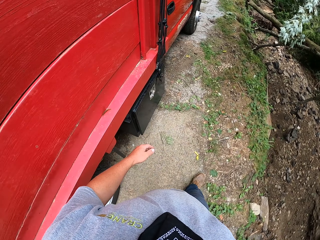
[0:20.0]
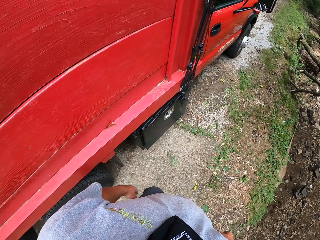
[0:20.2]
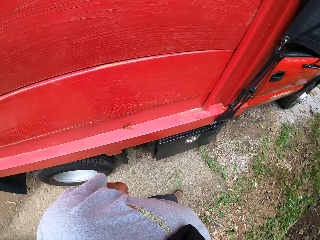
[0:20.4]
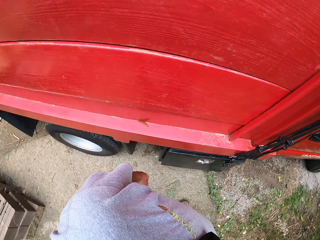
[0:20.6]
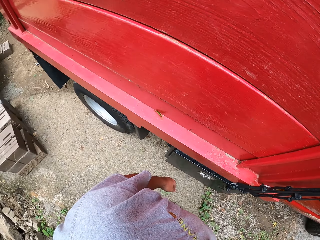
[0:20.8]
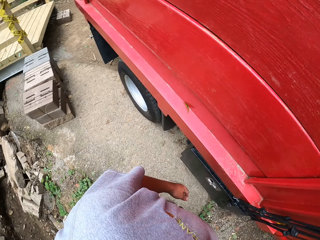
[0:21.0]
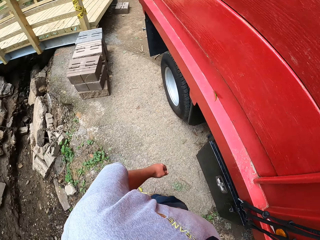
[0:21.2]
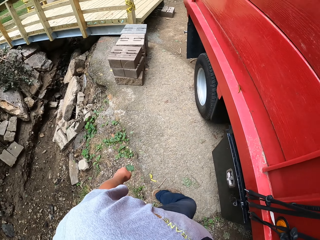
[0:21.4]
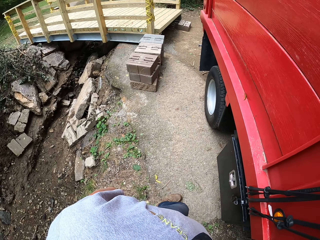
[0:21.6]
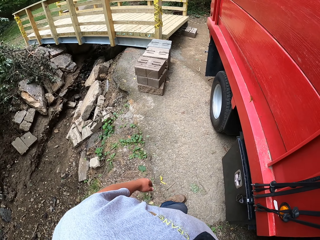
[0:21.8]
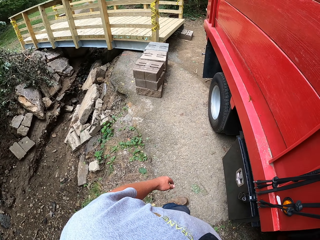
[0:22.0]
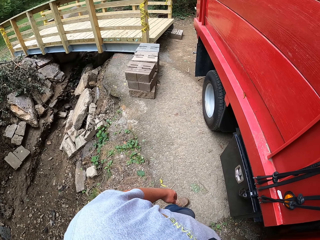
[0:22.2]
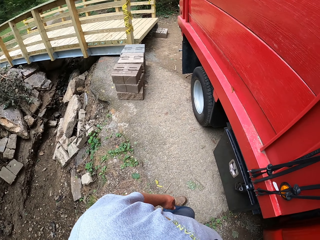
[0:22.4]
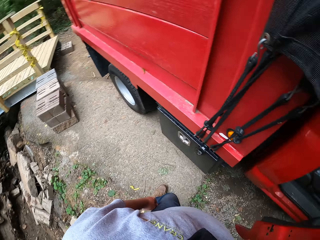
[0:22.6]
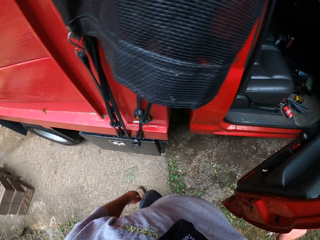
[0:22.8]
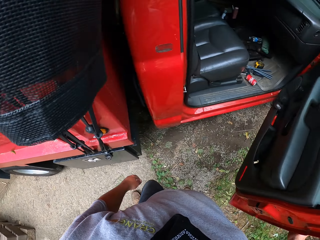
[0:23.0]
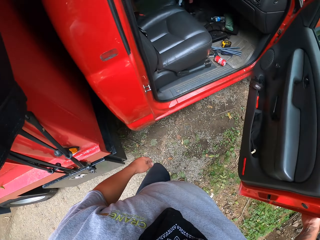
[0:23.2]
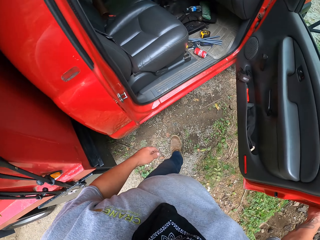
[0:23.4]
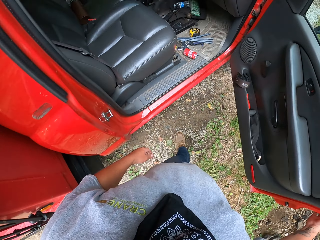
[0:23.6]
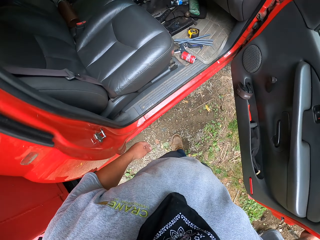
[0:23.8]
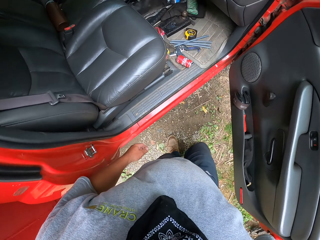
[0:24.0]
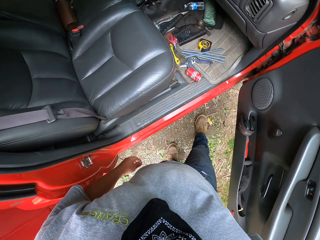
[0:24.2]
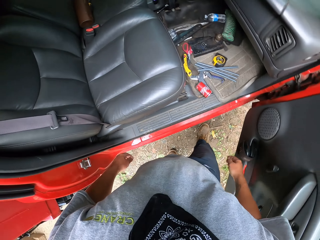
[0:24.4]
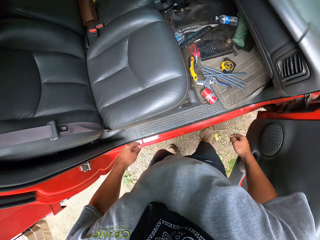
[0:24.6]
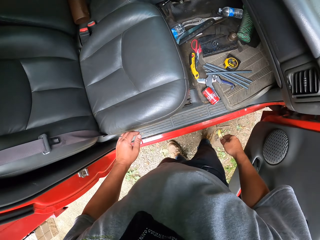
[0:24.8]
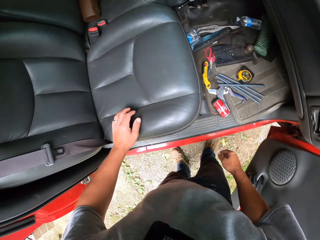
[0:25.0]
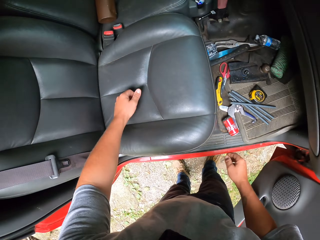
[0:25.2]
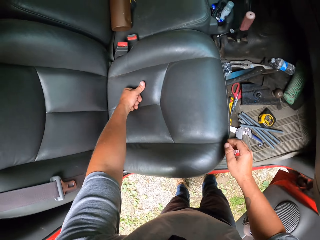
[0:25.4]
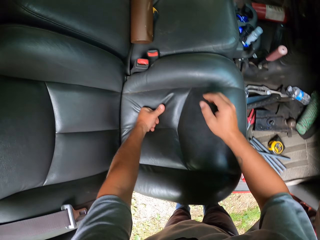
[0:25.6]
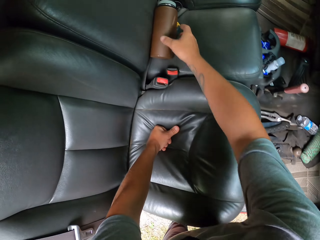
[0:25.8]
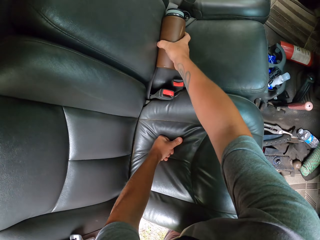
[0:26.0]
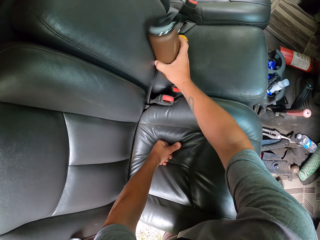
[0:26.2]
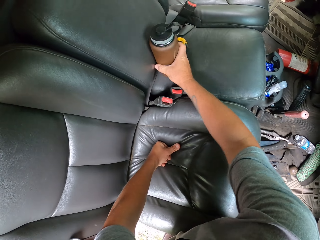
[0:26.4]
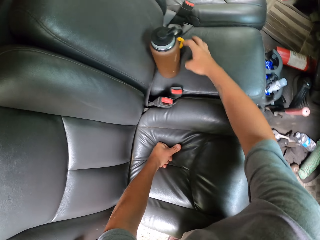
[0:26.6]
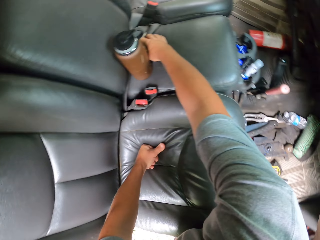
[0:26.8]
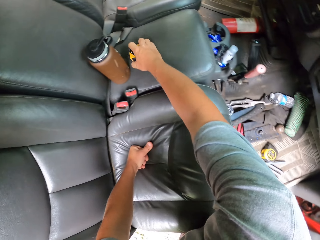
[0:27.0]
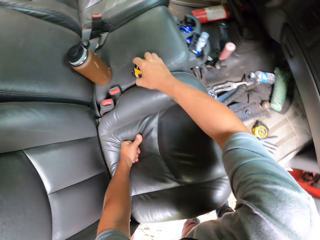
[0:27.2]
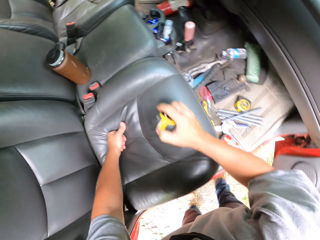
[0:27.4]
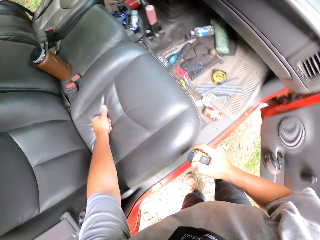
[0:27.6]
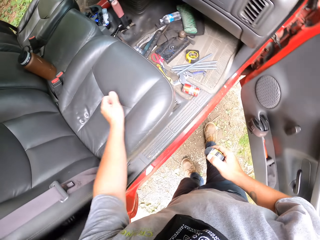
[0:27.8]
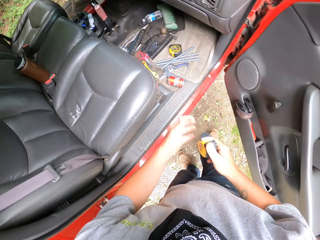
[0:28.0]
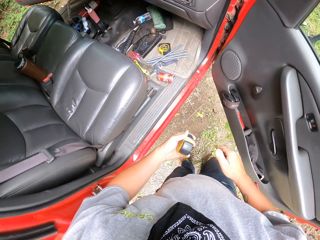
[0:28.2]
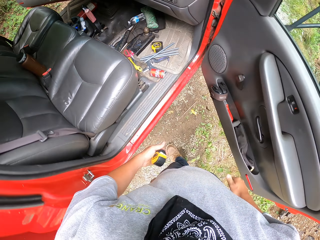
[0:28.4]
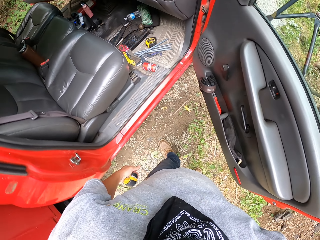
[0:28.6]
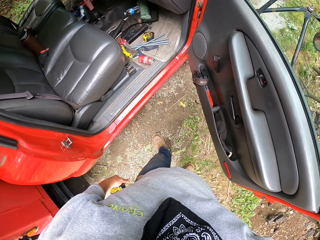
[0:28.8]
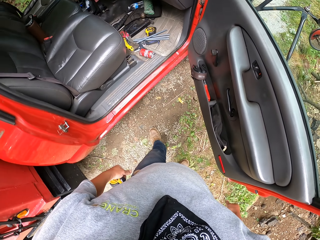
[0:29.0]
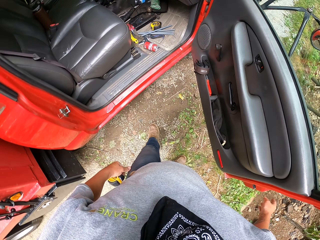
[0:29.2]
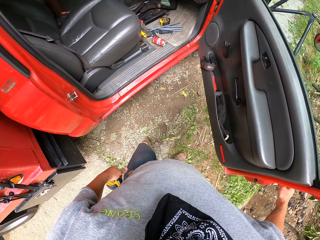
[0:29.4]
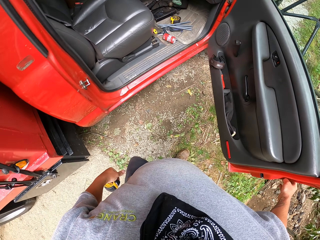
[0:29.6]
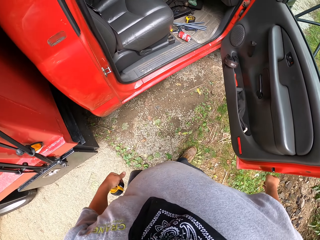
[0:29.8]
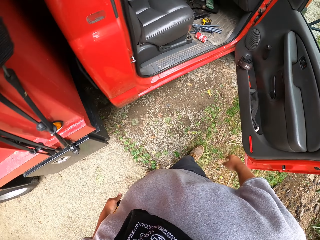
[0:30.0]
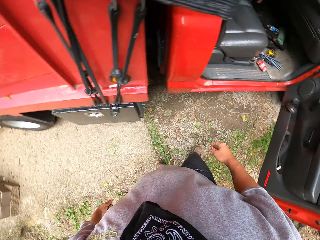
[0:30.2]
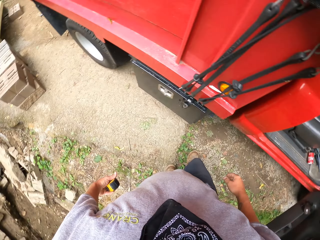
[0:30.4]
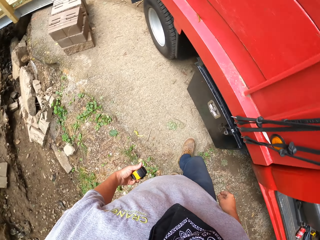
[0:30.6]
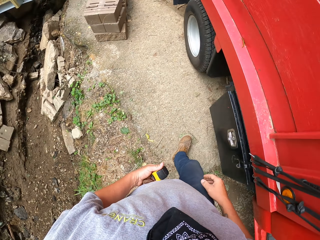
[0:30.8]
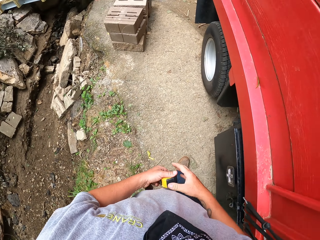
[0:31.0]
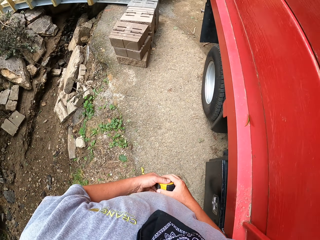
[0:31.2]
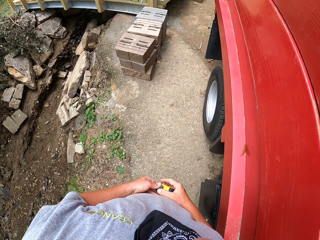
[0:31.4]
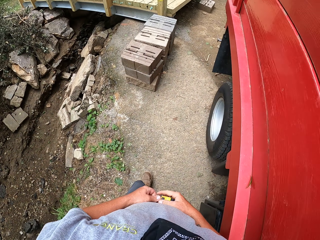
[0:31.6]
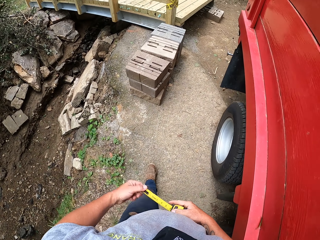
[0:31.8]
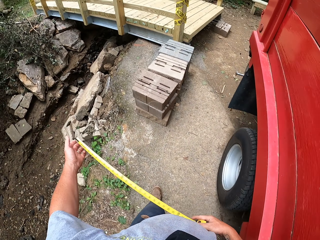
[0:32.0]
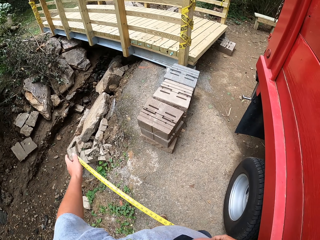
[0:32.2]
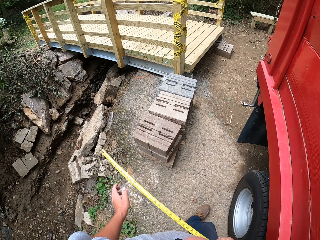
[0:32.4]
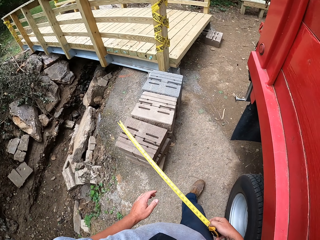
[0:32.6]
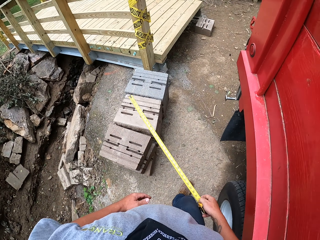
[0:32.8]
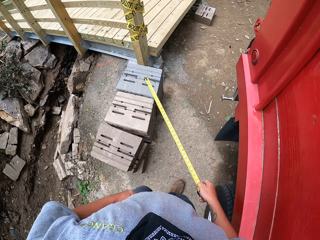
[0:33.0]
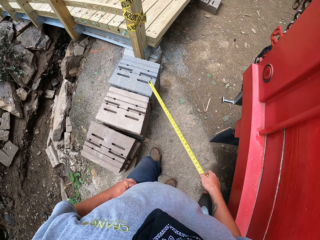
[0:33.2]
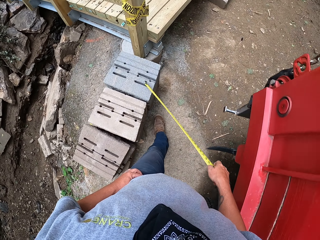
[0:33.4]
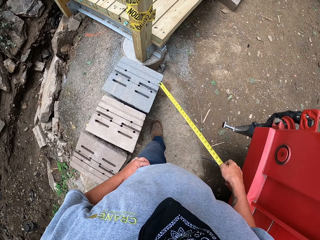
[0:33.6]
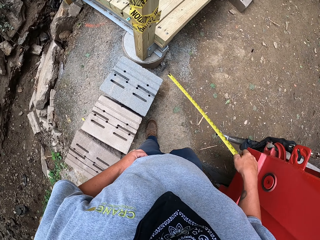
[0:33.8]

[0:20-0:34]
The camera wearer opens the lorry's door. They raise a bottle of water upright. They pick up a tape measure. They walk towards the bridge. They open the tape measure and pull the tape measure.

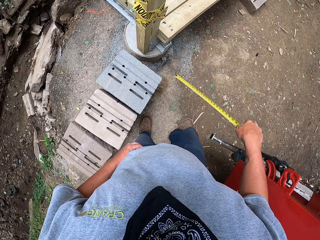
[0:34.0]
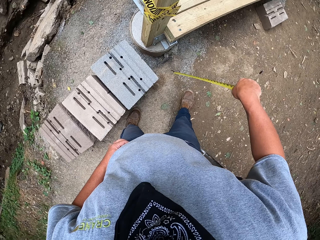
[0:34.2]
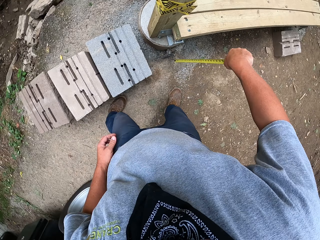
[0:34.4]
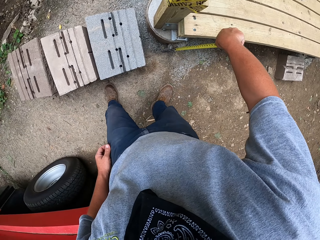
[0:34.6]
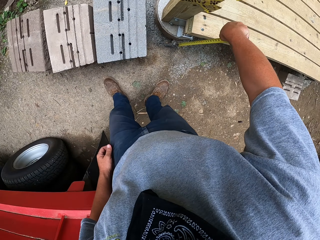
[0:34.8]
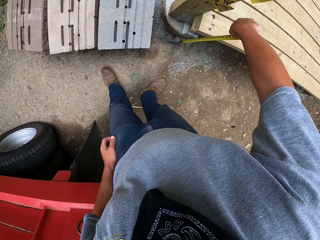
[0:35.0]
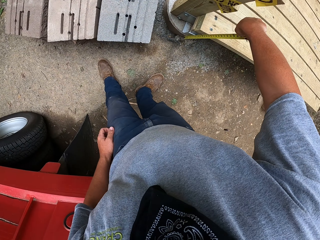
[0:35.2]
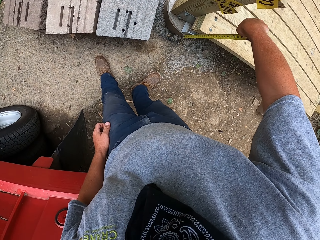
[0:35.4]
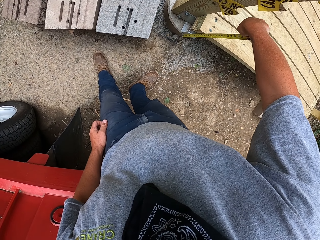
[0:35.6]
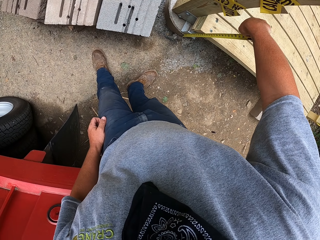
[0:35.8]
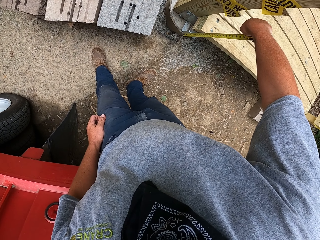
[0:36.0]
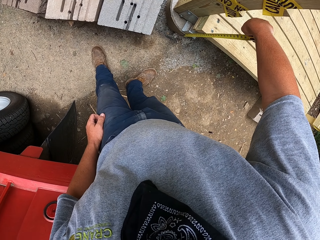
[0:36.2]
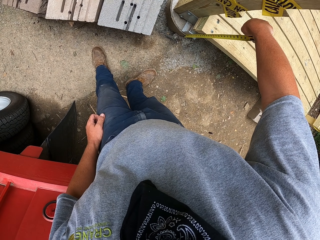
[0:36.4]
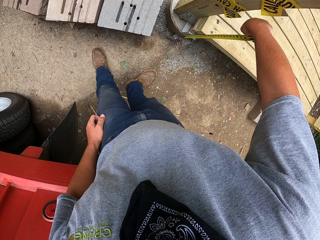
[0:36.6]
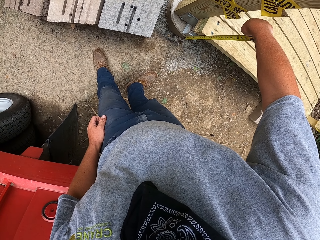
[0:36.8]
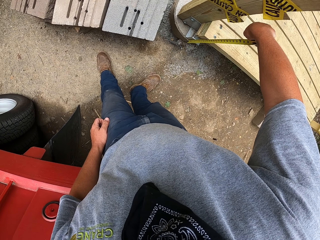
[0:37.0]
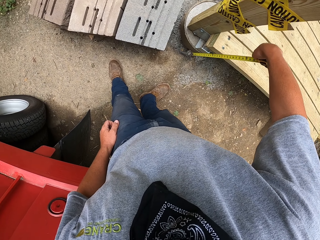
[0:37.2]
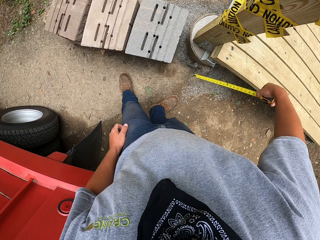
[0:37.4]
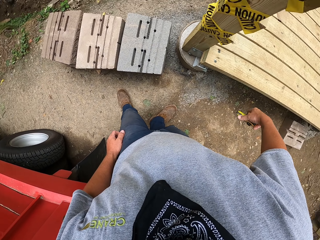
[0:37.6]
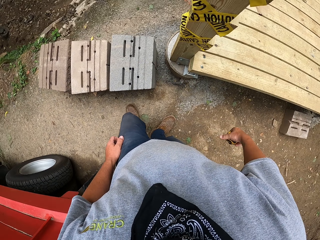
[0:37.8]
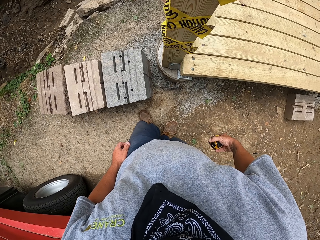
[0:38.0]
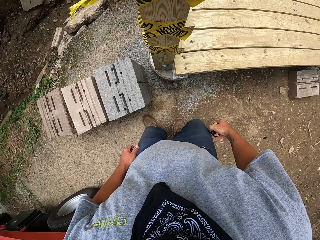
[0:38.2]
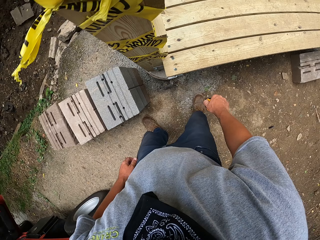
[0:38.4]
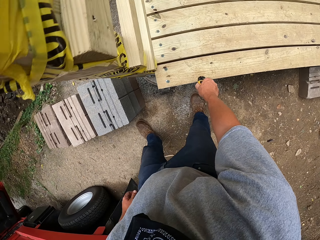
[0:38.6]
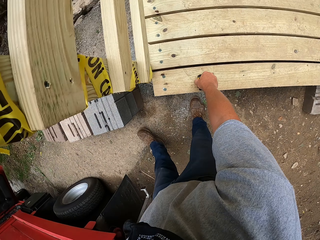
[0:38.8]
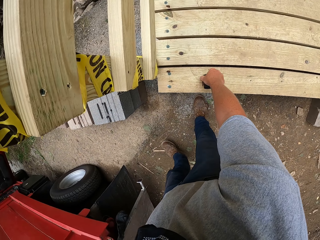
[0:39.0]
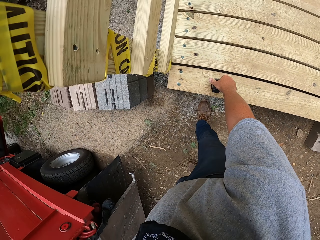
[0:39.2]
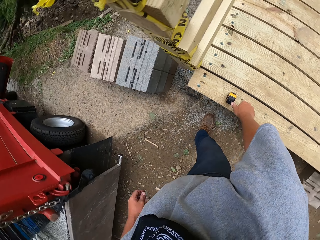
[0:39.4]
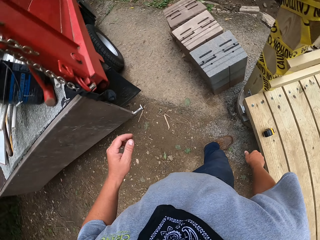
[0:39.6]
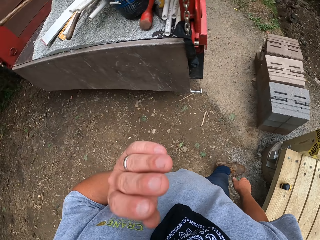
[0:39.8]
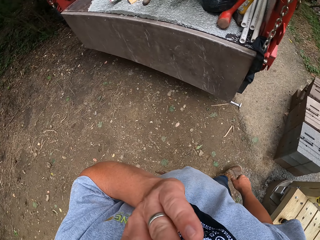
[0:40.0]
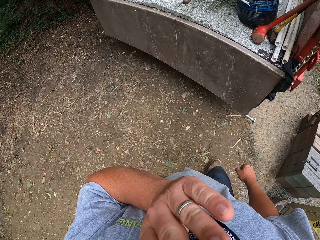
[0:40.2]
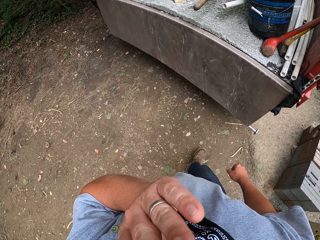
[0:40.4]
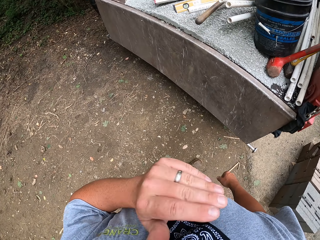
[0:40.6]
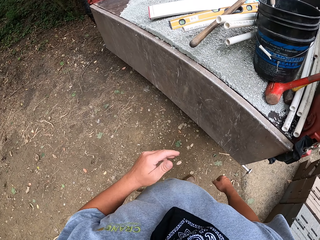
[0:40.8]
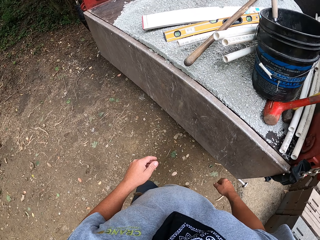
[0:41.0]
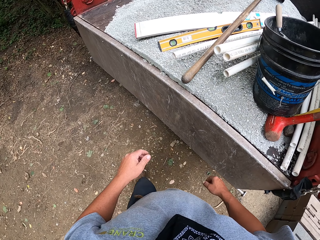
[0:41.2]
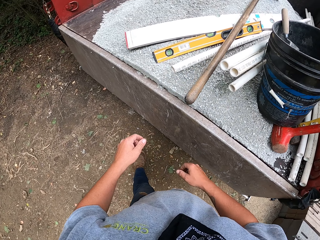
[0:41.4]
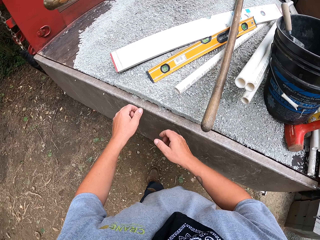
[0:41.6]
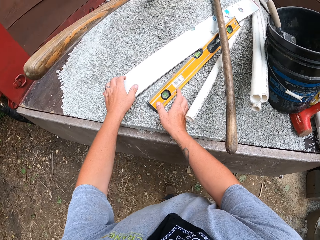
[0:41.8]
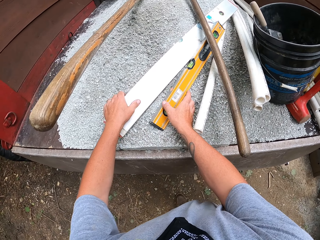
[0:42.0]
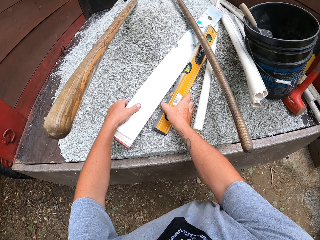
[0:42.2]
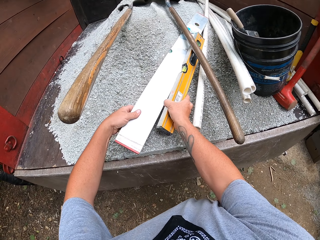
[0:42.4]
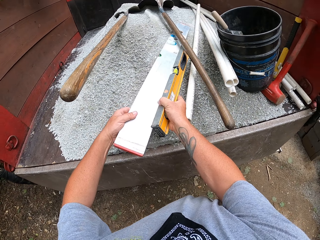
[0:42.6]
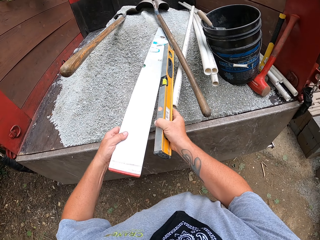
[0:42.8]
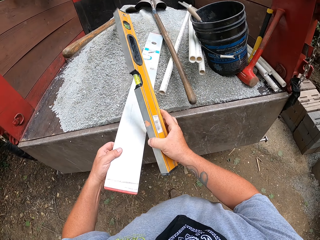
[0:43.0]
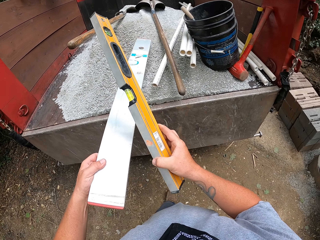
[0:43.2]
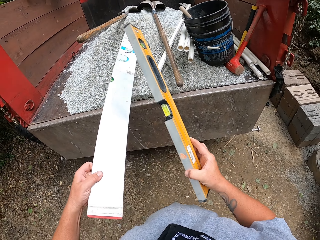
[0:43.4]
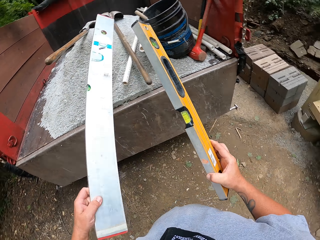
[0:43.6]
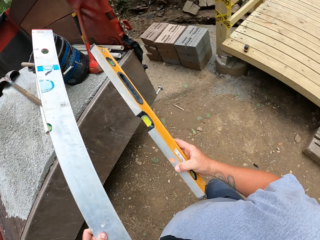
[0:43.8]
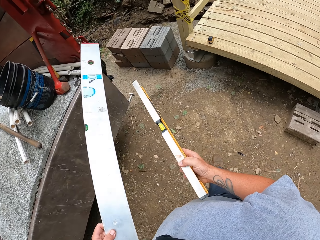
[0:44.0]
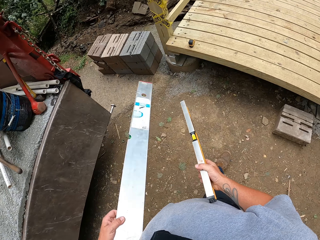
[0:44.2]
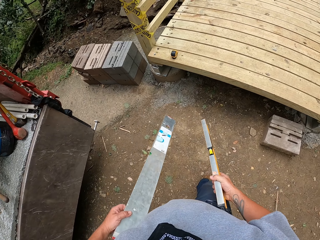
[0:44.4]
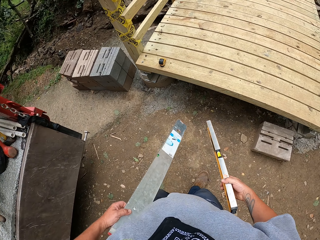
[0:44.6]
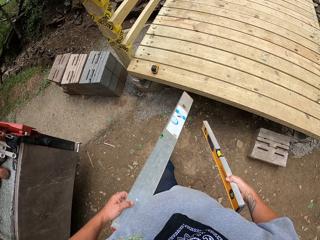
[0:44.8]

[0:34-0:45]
The camera wearer measures the height under the bridge. They retract back the tape measure. They place the tape measure on the wooden structure. They pick up a spirit level.
